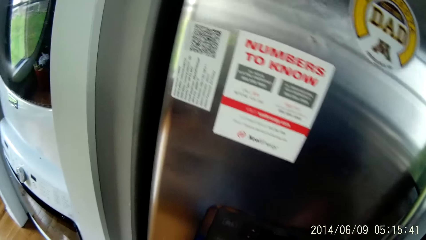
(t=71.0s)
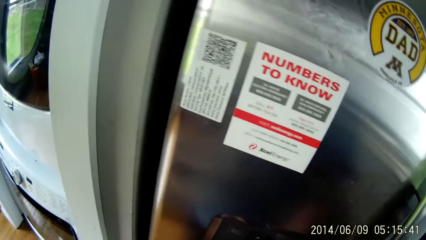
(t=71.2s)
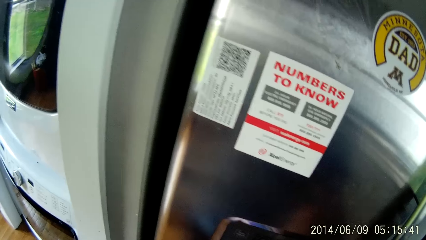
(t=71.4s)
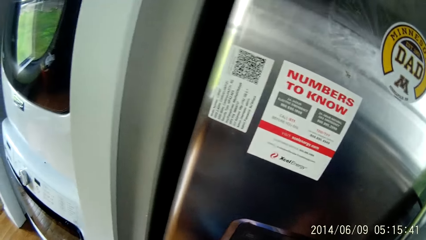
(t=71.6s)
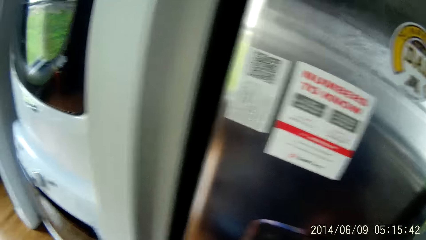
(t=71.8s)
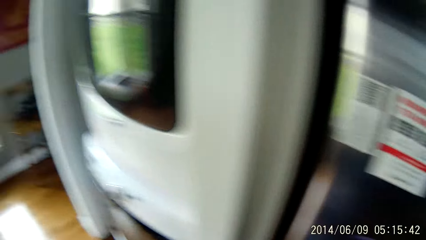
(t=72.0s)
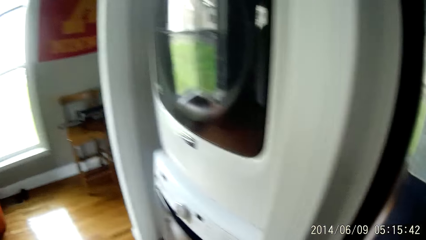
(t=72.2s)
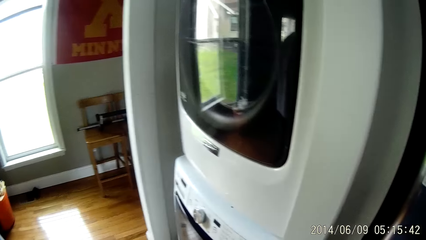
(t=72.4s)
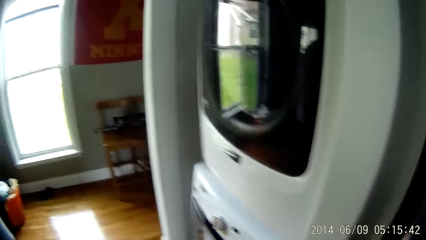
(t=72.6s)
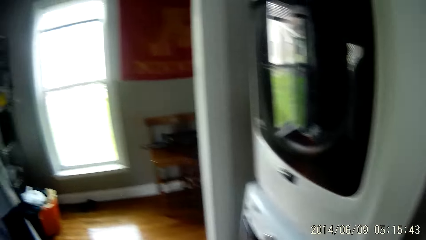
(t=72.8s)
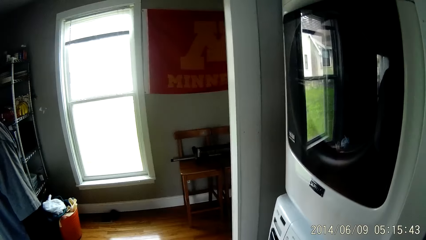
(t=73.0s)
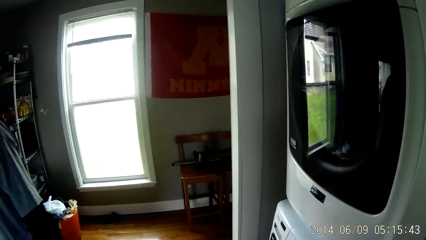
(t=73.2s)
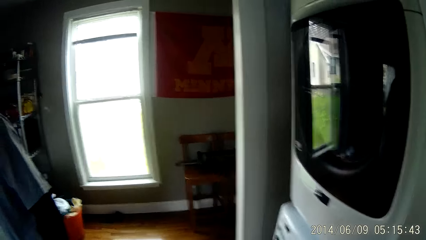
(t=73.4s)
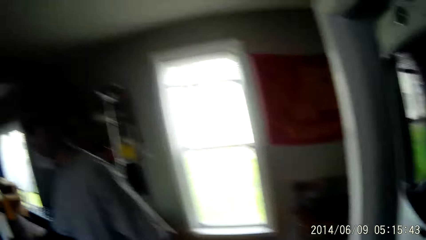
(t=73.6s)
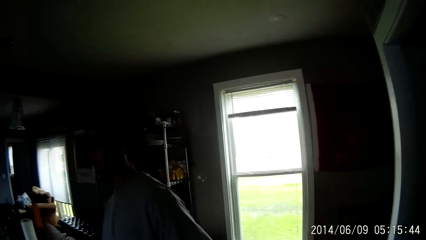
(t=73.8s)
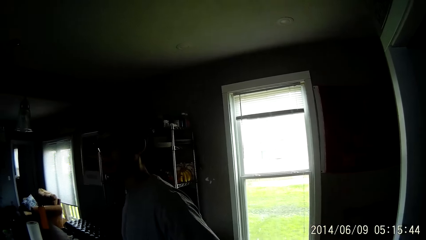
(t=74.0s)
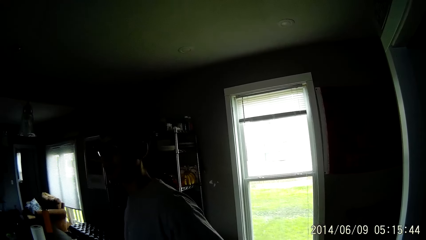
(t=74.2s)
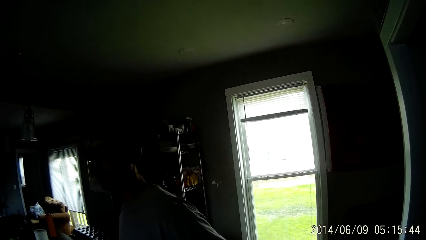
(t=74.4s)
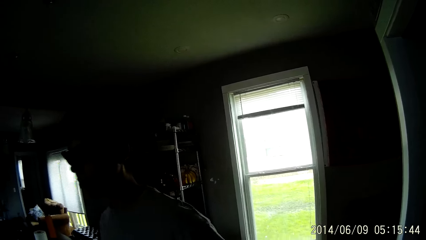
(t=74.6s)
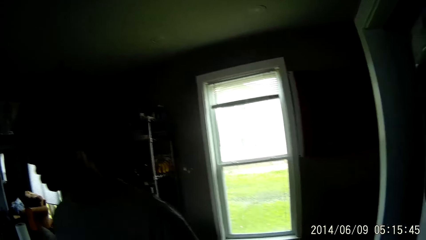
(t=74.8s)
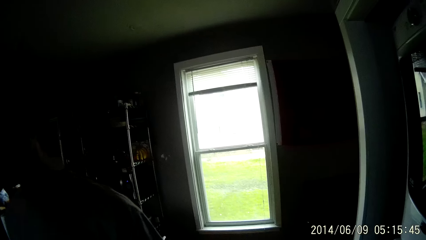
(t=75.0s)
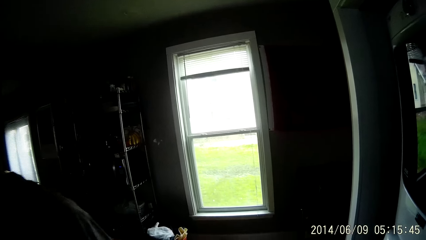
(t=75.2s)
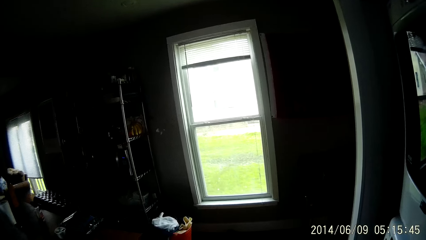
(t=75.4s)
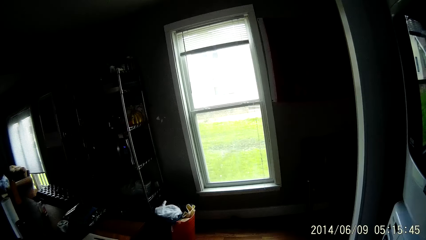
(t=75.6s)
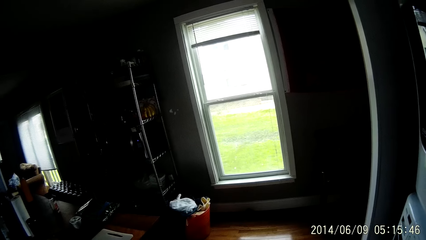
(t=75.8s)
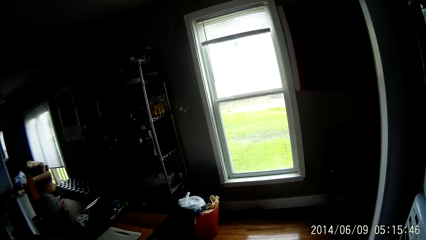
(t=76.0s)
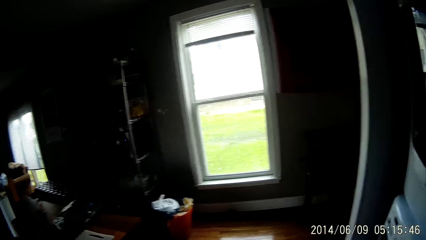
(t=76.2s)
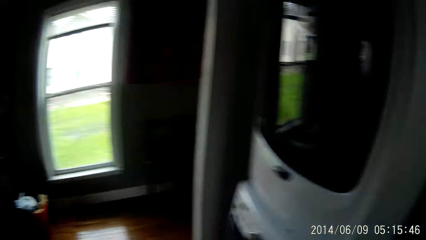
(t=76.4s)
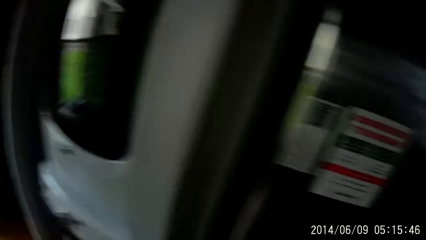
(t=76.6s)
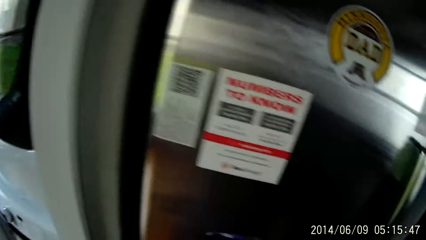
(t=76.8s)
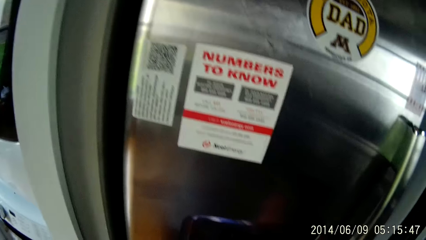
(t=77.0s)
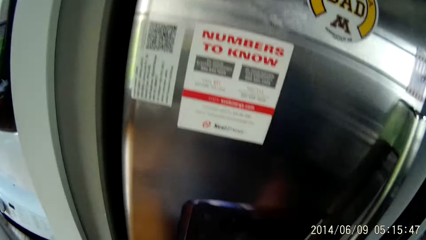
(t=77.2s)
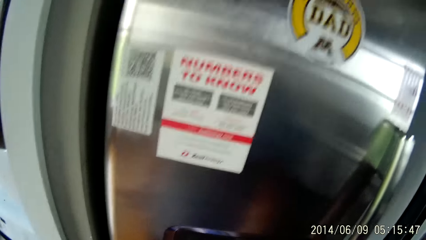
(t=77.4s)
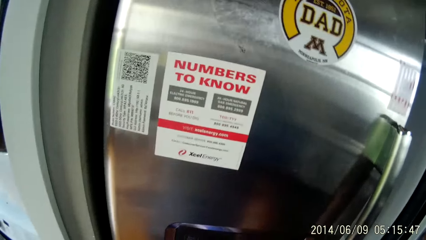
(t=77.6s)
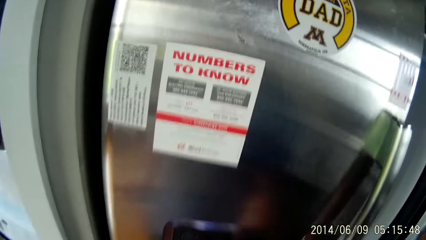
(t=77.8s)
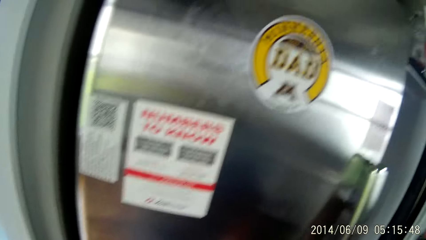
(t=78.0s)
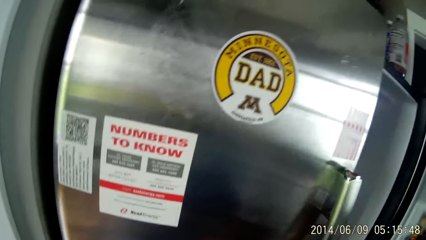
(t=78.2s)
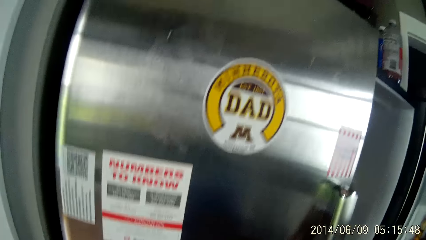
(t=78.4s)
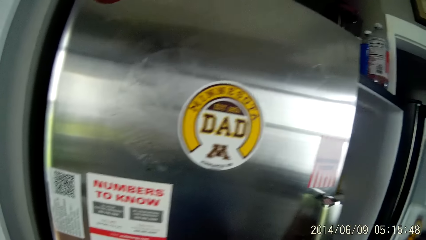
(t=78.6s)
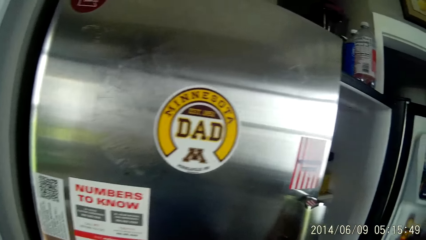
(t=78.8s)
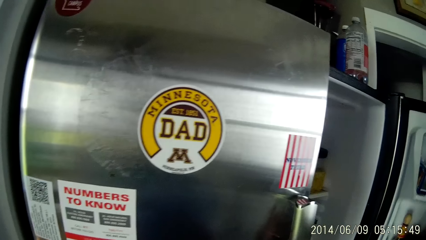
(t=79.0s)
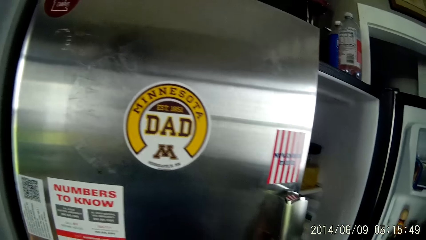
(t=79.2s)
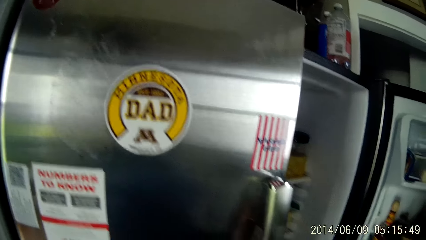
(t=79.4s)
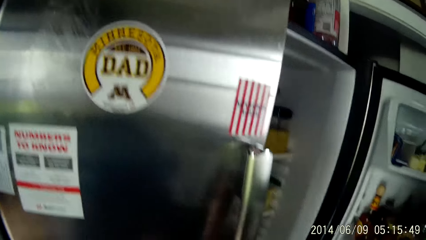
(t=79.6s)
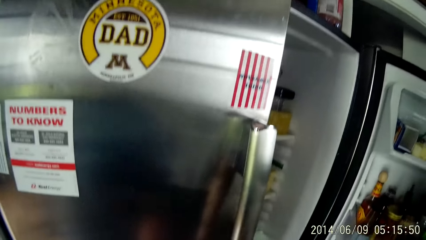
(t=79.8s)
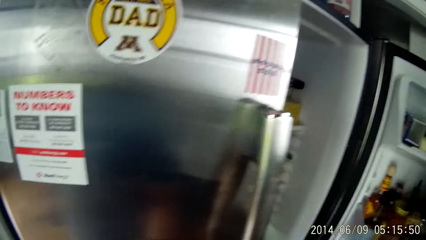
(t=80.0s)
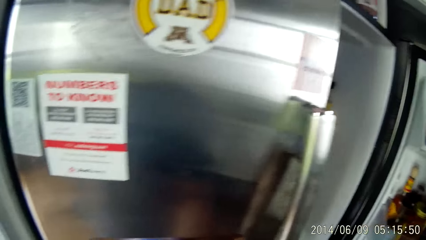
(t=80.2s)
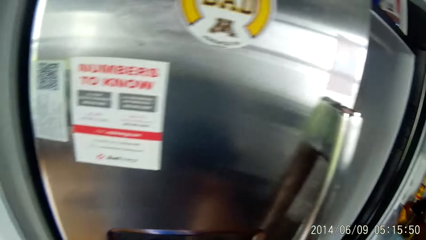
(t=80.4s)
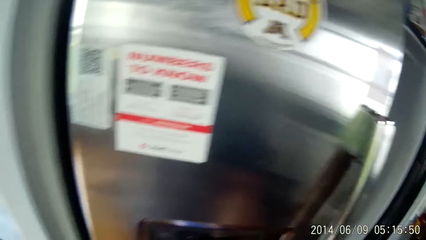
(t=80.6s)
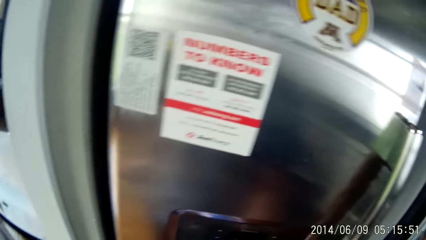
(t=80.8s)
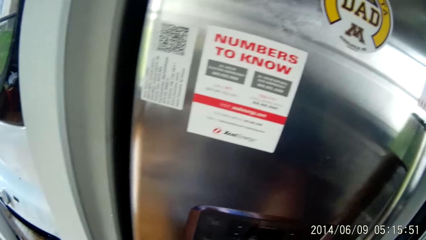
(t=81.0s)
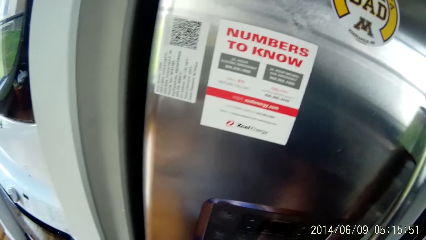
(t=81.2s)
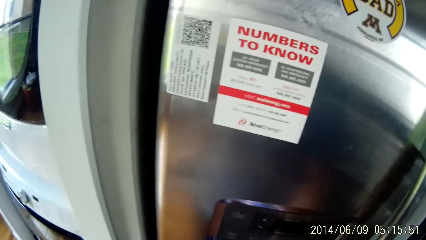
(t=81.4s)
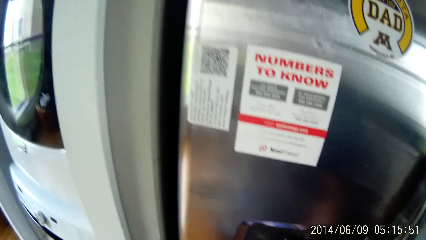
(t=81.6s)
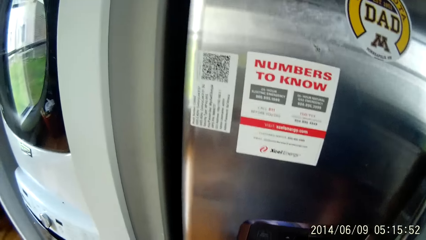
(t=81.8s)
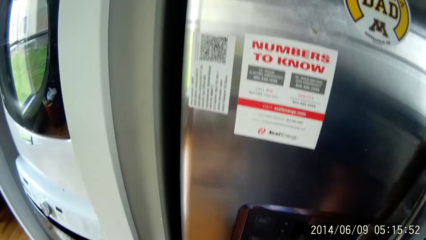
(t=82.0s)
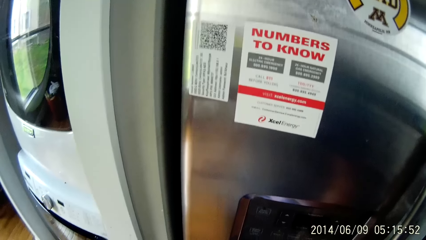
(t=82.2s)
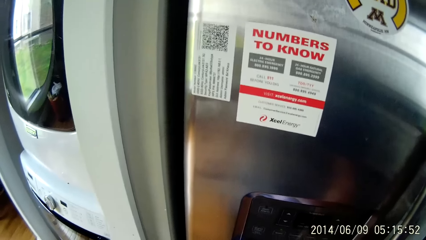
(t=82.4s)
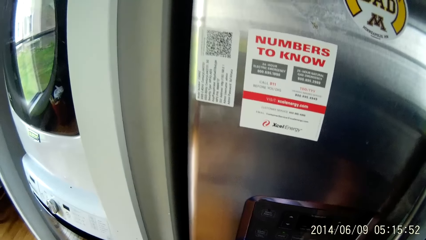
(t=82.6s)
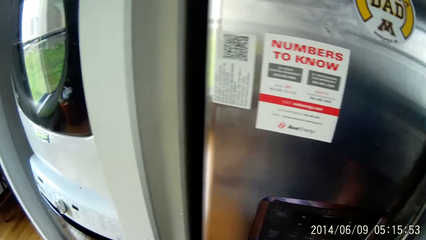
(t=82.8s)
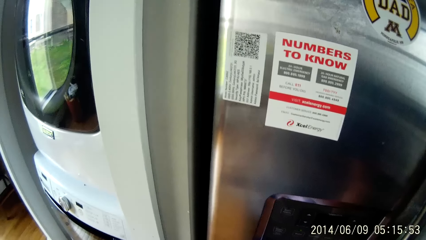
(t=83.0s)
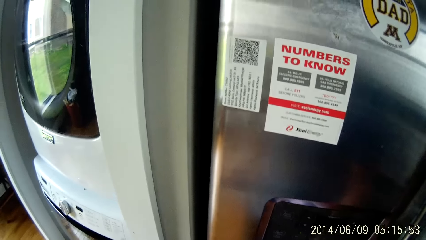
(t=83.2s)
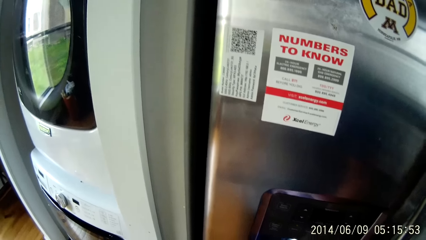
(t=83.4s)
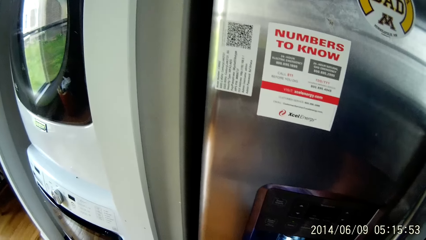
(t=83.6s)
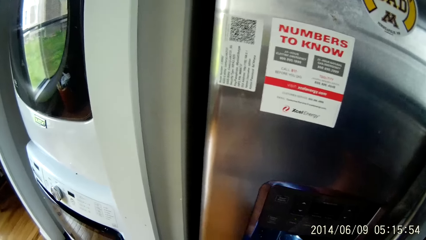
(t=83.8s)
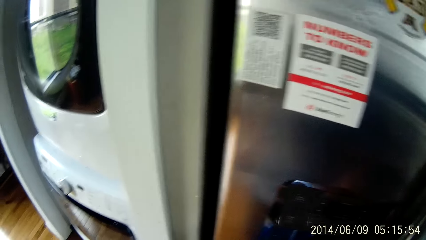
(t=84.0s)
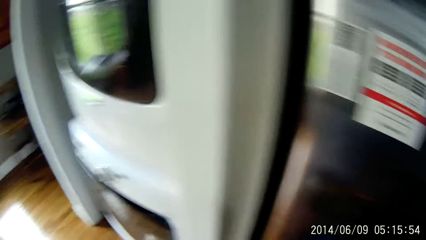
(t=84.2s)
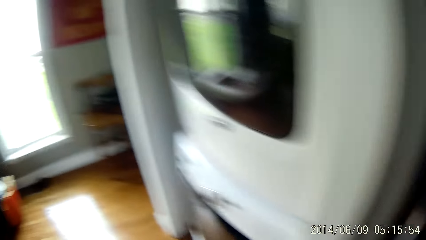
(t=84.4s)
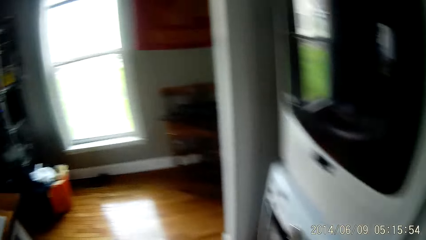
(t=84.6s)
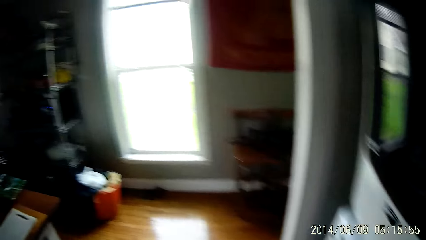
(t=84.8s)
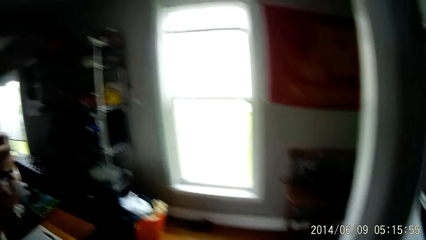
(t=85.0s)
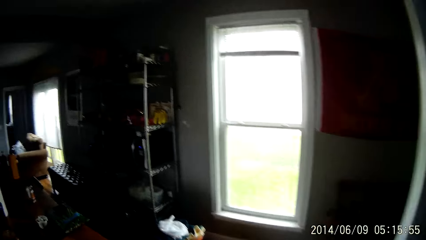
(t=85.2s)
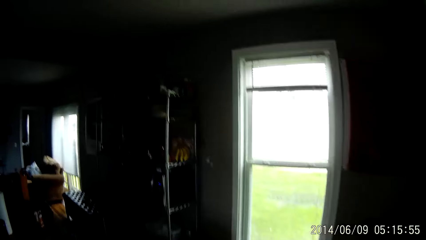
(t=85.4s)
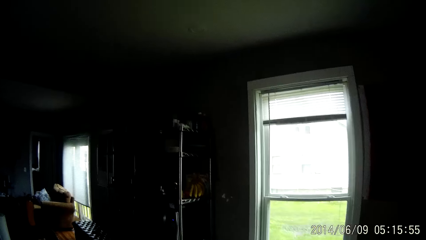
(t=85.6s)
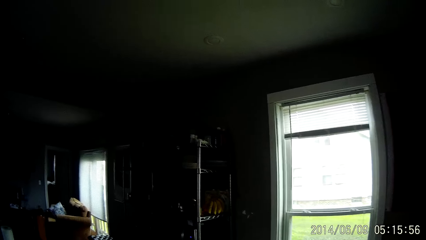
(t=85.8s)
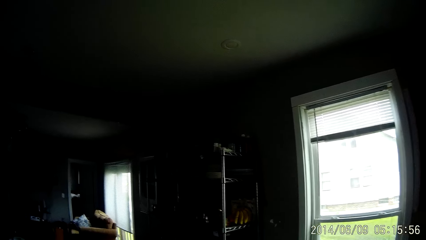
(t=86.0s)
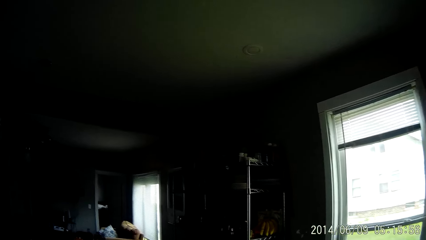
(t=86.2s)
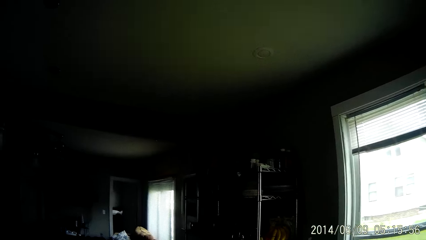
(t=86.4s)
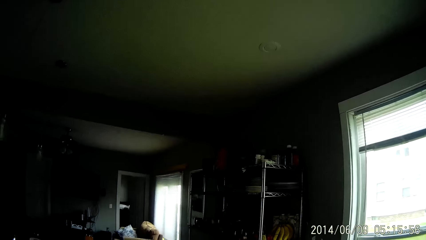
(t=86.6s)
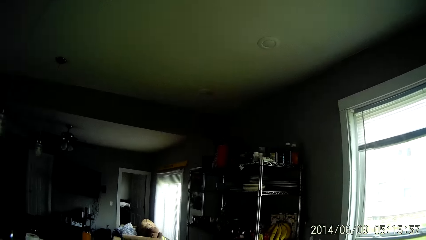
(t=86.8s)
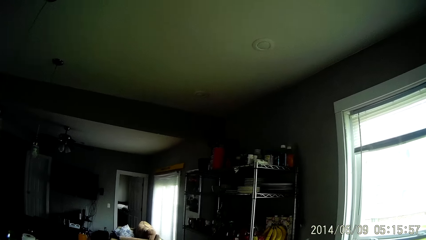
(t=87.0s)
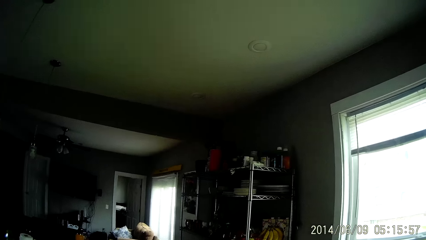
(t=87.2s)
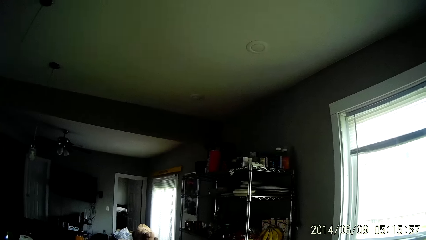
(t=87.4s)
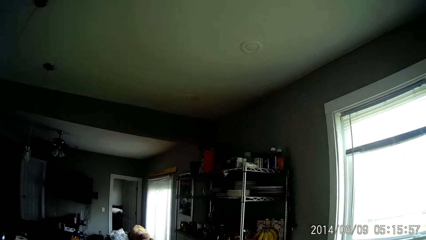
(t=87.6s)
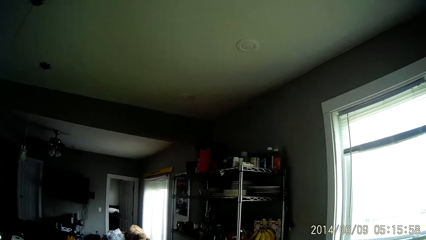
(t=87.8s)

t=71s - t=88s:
The camera wearer moves around the room. They do something.
